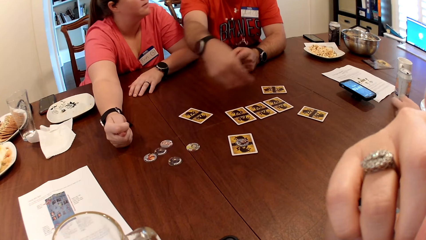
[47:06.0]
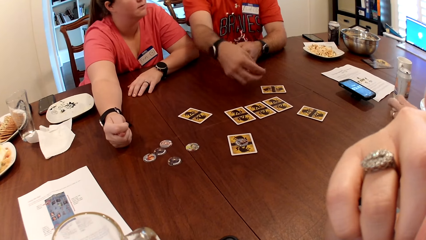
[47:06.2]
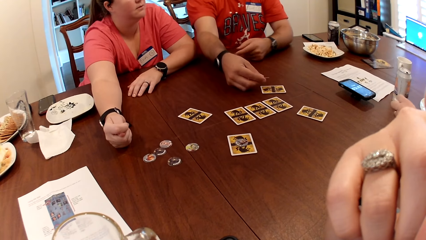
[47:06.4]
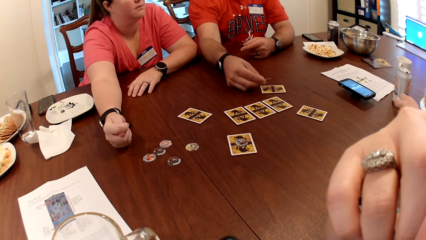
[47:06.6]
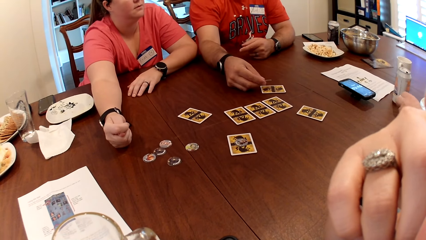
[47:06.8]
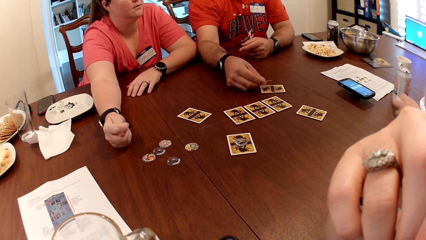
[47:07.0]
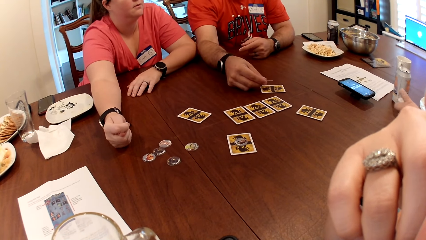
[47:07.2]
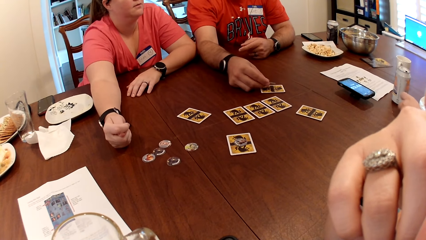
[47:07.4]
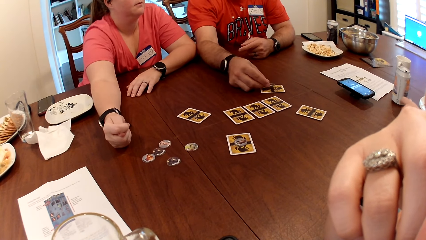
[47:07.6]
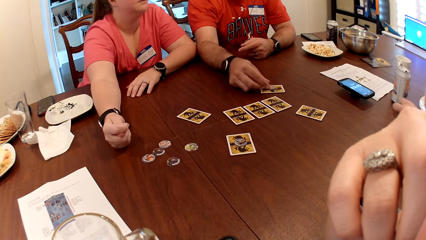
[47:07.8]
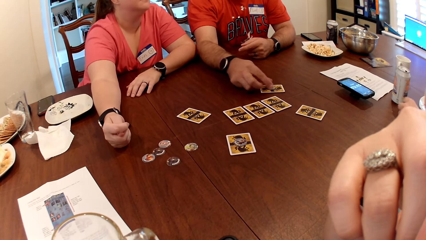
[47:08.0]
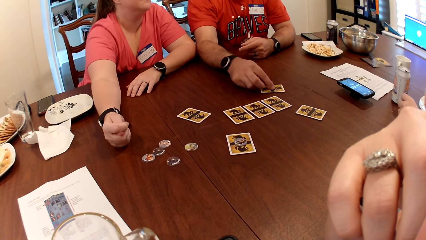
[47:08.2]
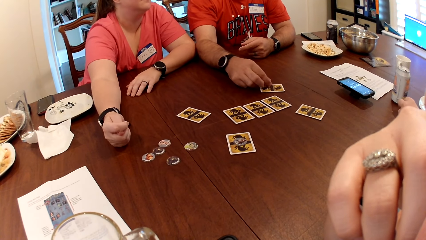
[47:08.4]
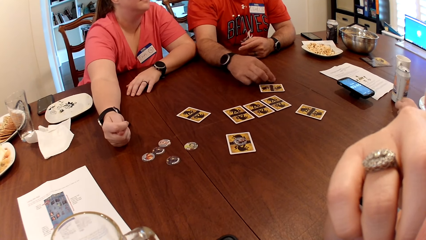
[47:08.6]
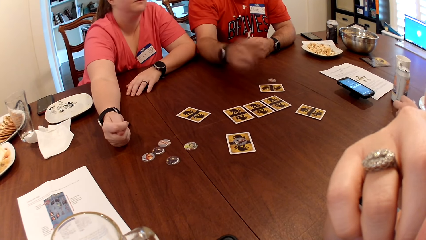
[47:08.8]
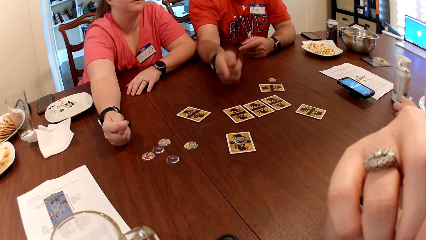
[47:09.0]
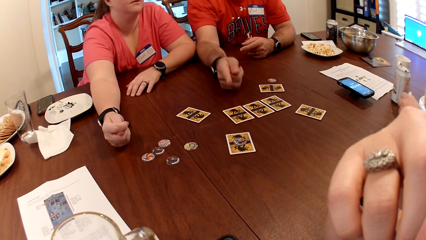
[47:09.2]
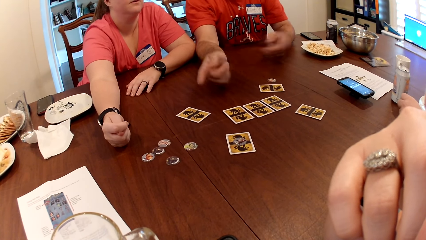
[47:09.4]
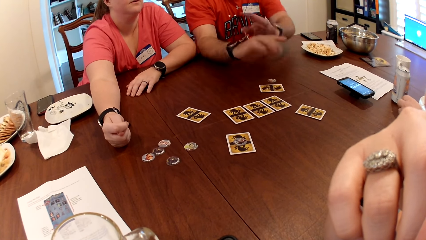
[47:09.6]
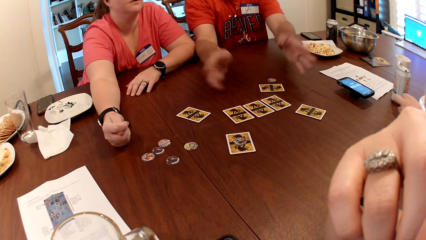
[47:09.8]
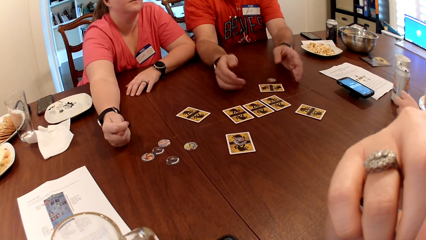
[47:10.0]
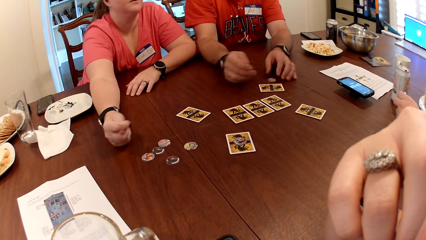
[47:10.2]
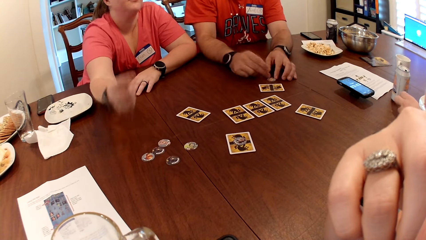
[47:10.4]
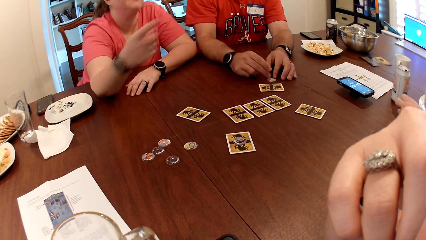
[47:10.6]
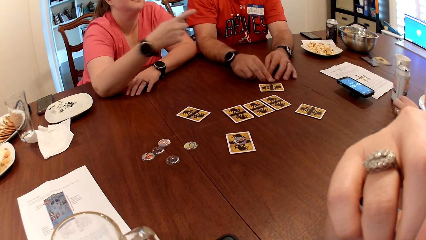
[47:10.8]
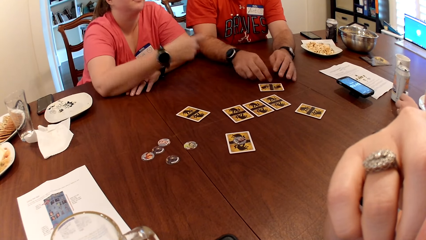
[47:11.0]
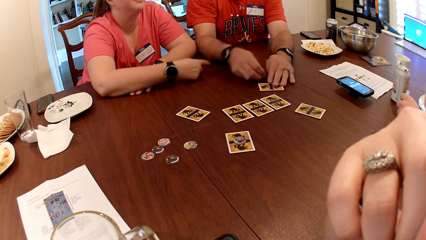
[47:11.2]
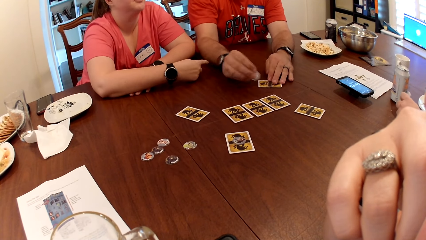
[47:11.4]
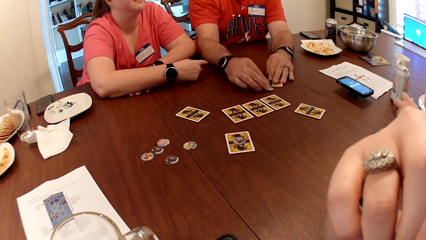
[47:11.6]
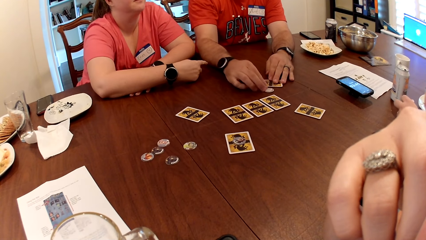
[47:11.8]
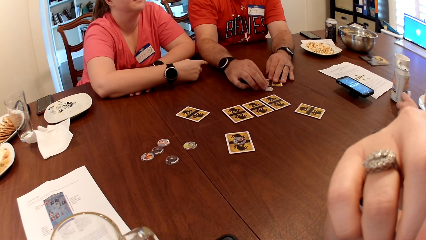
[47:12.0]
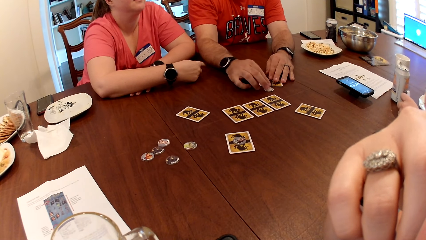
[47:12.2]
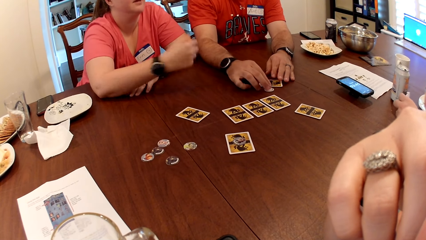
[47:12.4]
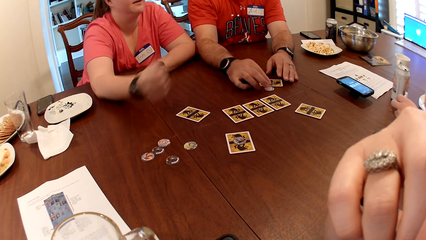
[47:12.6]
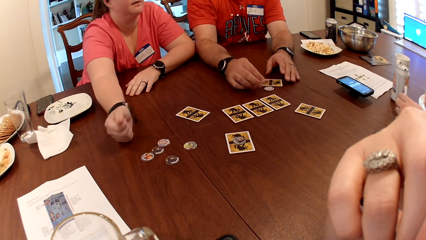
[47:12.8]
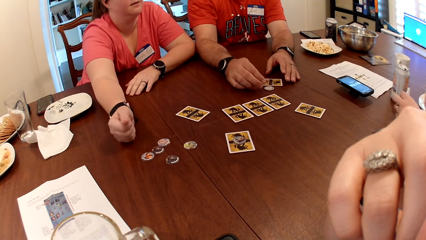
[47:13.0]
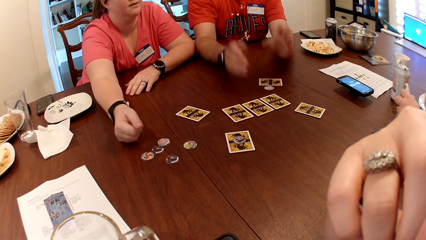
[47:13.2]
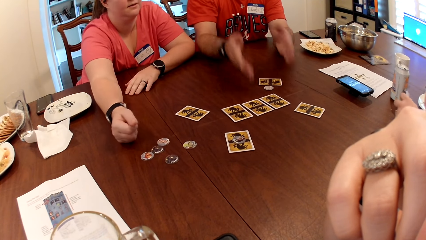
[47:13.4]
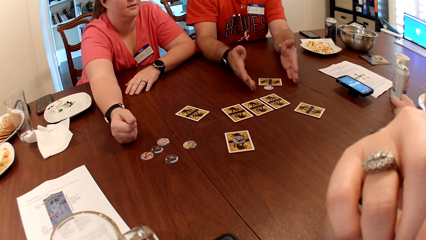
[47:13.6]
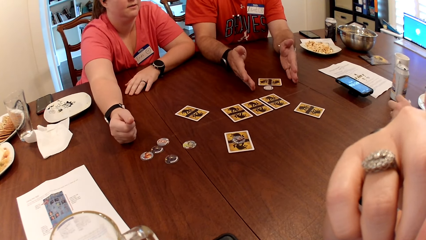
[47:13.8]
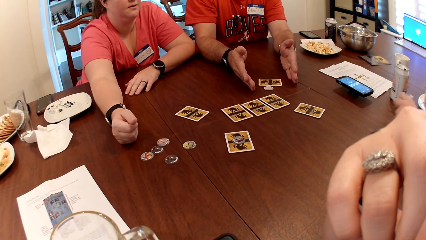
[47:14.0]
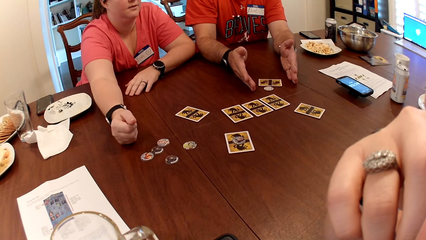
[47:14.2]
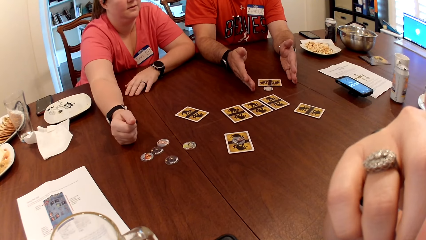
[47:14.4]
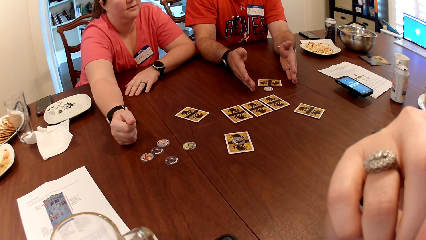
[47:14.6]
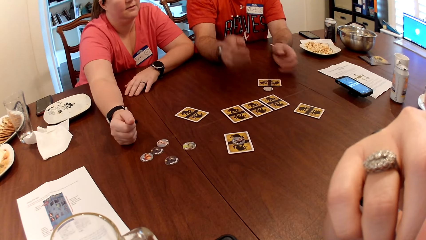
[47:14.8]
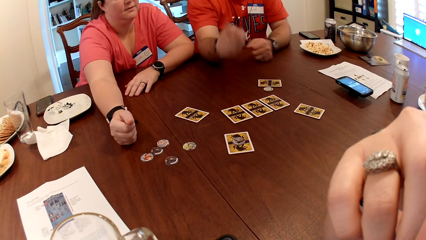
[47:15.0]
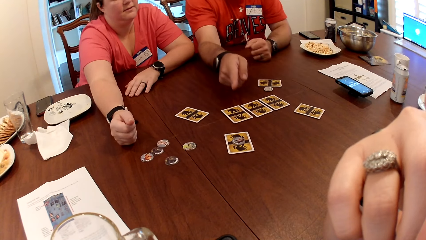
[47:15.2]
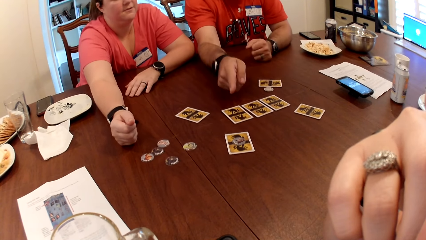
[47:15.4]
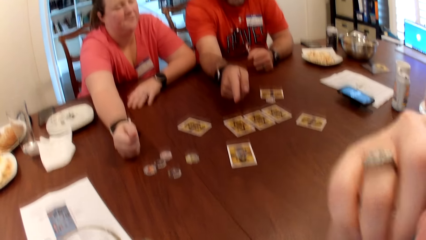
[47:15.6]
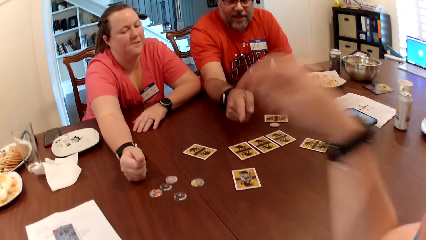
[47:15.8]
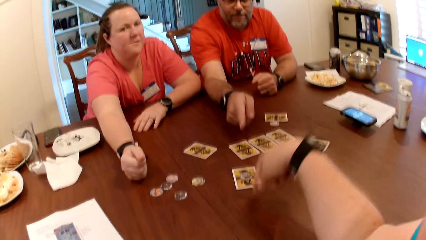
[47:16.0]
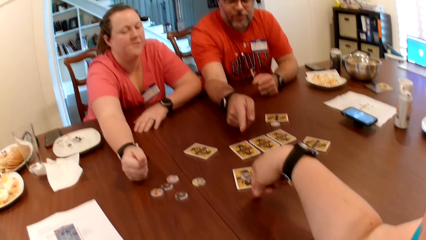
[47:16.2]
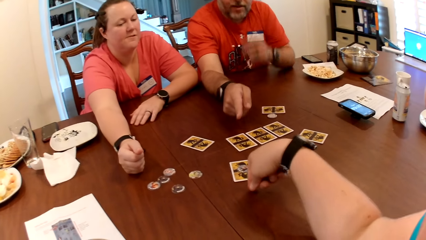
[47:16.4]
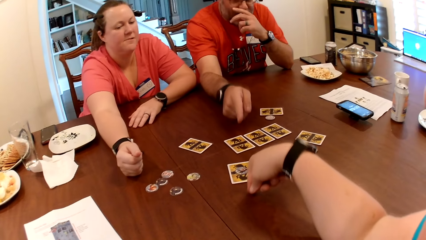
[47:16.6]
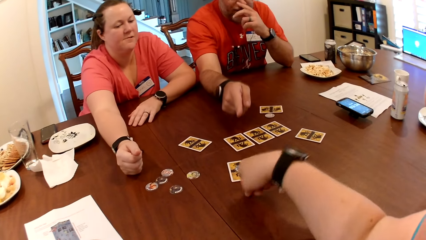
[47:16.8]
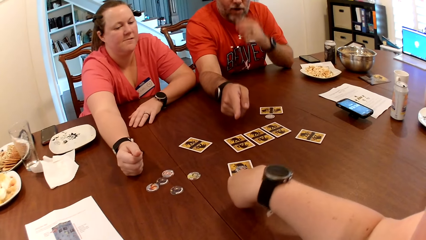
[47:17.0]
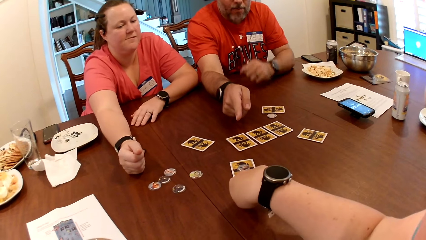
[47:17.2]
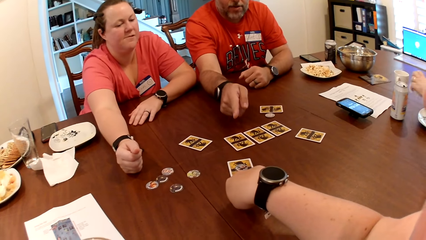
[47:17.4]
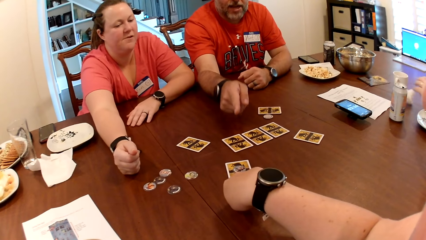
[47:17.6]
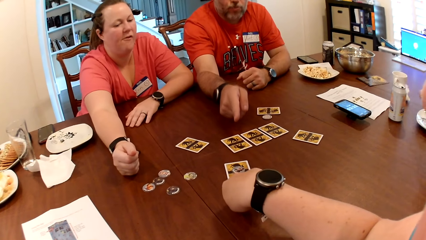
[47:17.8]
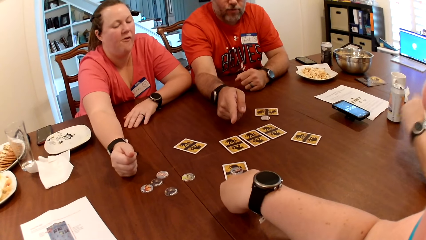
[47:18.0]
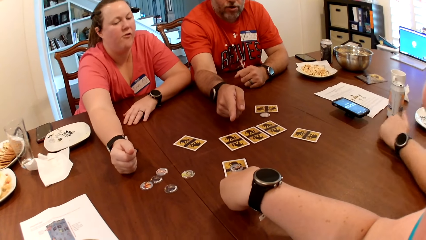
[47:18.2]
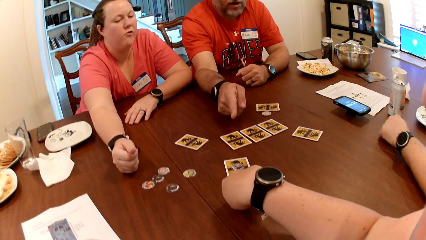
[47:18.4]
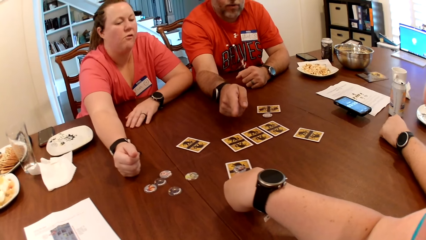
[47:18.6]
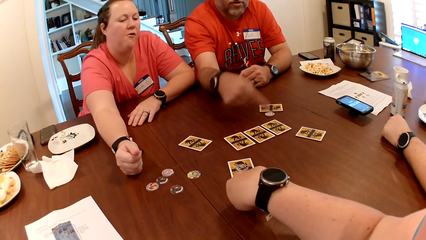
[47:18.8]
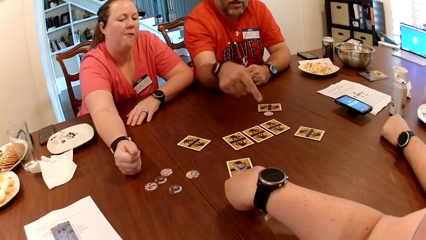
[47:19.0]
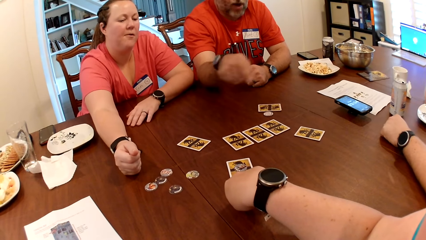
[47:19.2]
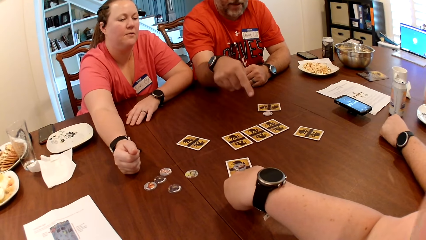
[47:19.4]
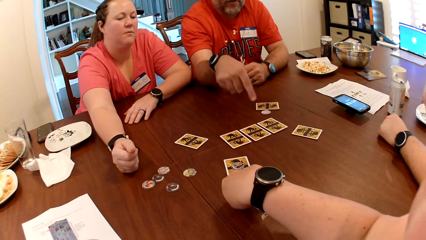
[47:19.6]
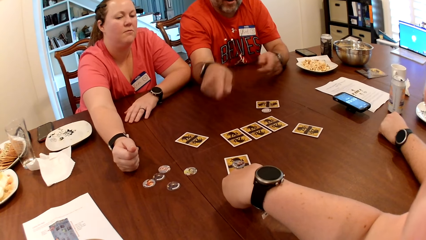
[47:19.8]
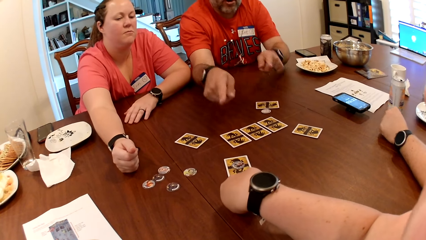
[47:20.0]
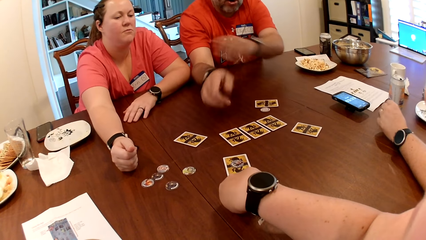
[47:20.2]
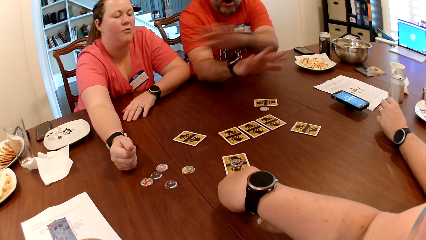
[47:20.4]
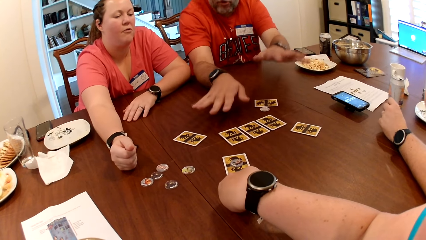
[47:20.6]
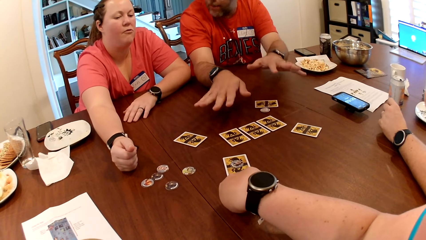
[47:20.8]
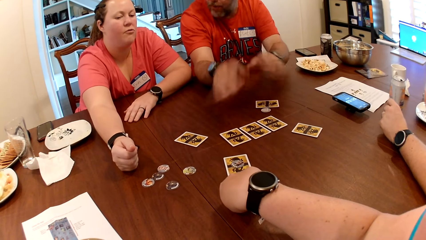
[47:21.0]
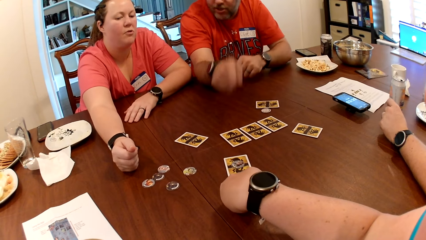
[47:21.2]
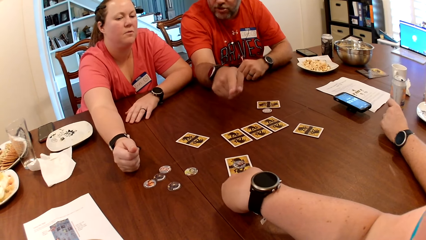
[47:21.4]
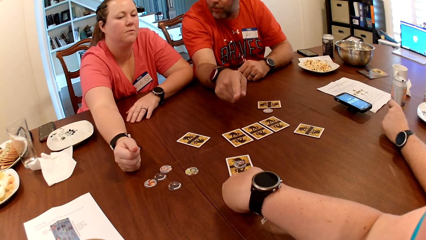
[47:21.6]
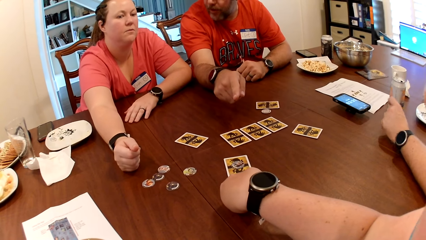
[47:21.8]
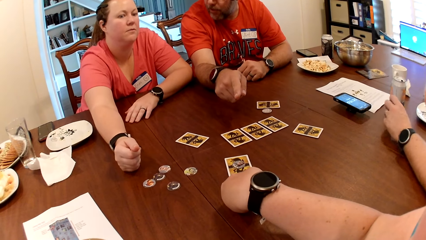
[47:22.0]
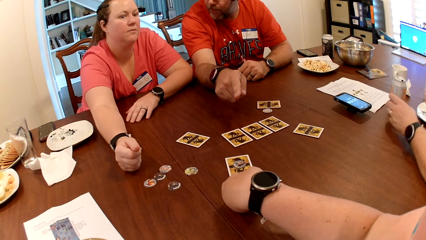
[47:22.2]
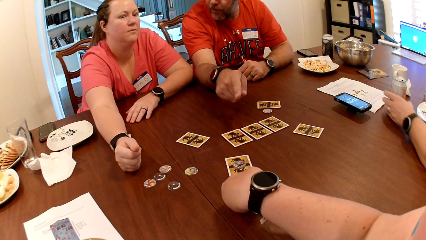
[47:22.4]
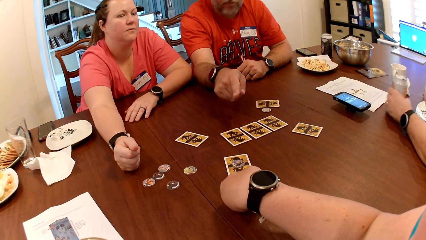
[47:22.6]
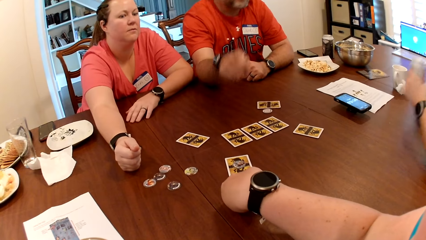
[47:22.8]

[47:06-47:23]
The first man picks the coin from the table with his right hand. The other man moves his hands. The first man drops the coin on the card with his right hand, picks the coin from the card with his right hand and drops the coin on the table with his right hand. The woman points to the first man. The first man picks the coin from the table with his right hand. Another man moves the card on the table with his left hand and drops the coin on the table with his right hand. The first man touches the card and the game chip. The camera wearer converses with the first man.
